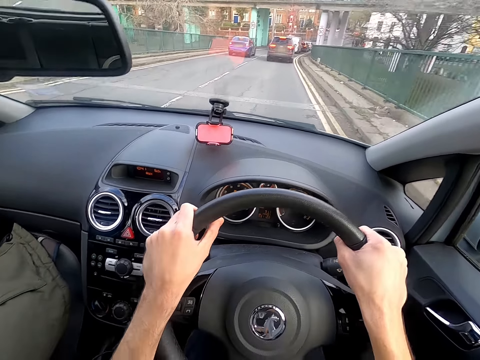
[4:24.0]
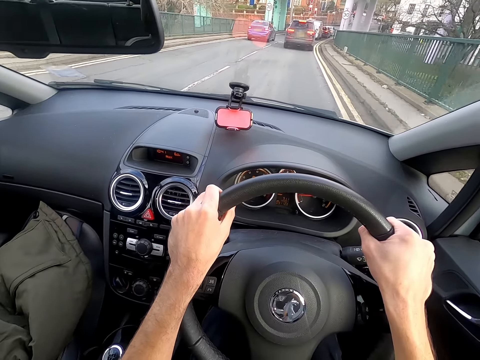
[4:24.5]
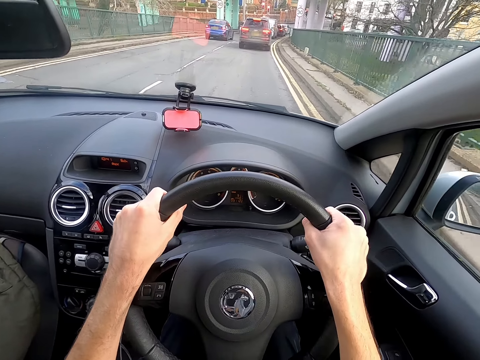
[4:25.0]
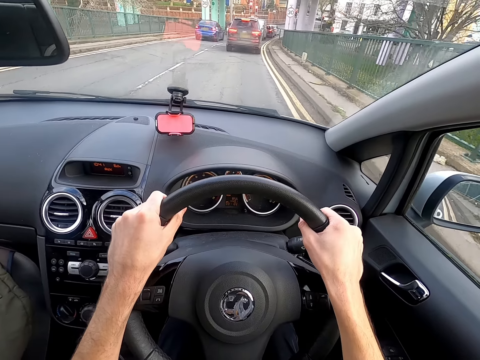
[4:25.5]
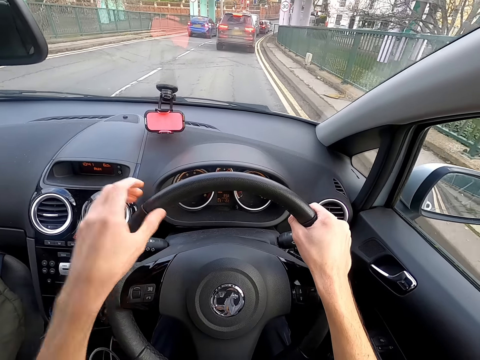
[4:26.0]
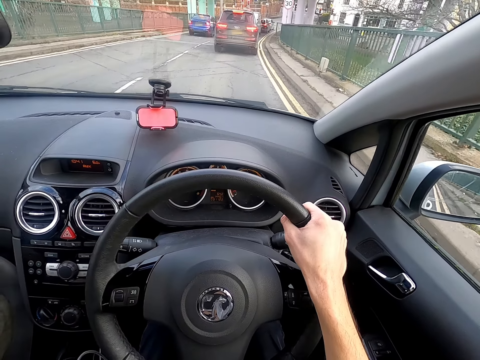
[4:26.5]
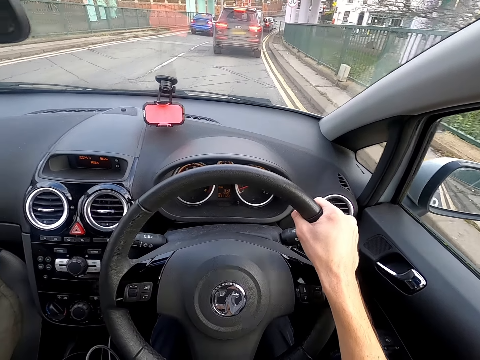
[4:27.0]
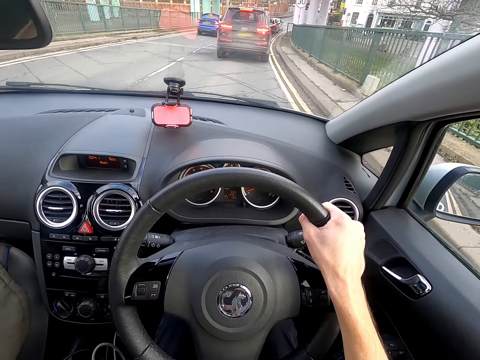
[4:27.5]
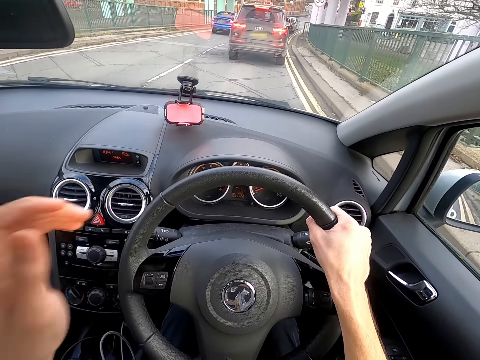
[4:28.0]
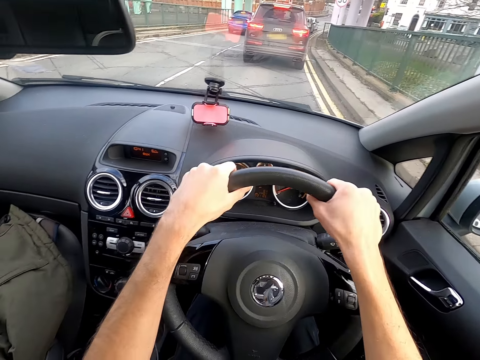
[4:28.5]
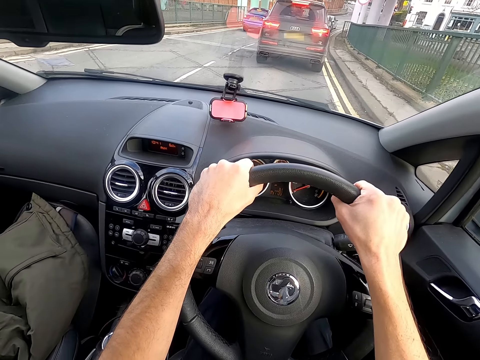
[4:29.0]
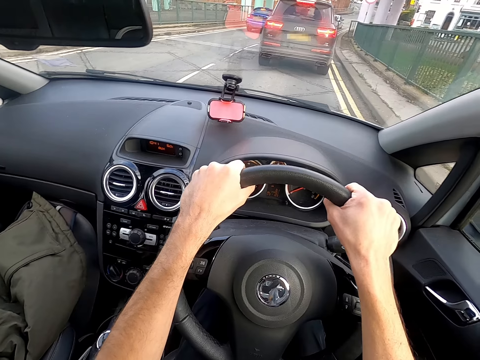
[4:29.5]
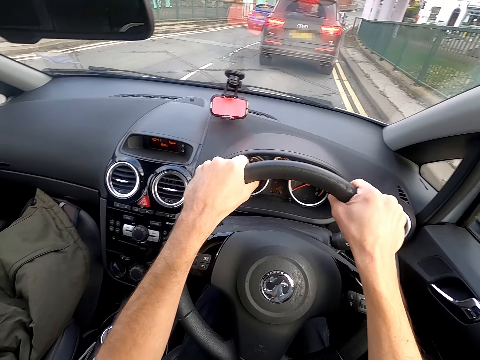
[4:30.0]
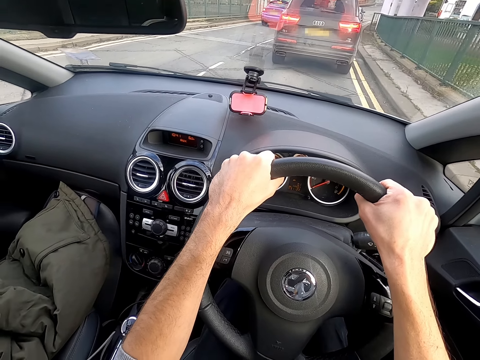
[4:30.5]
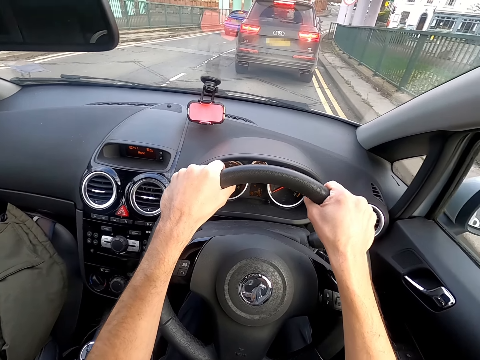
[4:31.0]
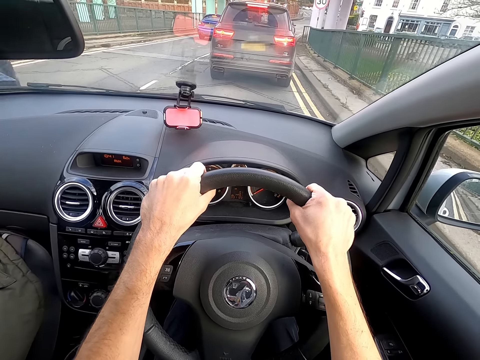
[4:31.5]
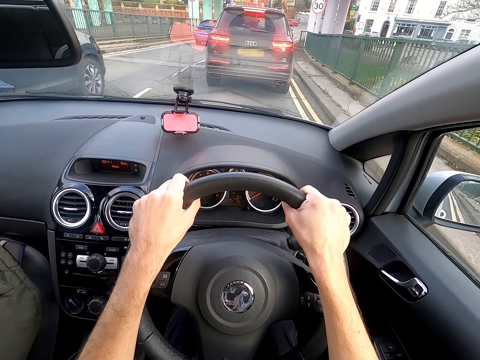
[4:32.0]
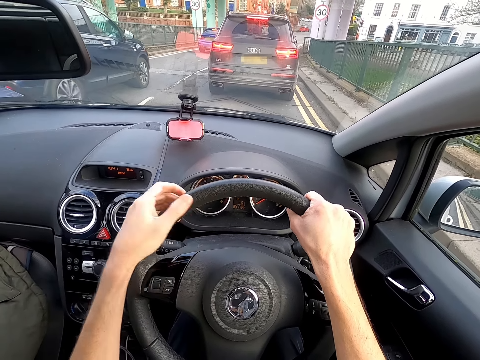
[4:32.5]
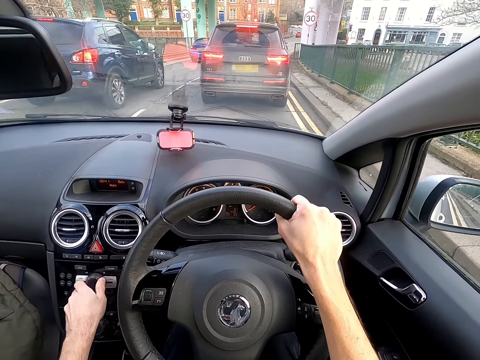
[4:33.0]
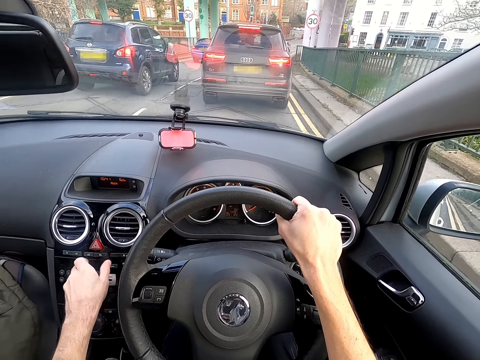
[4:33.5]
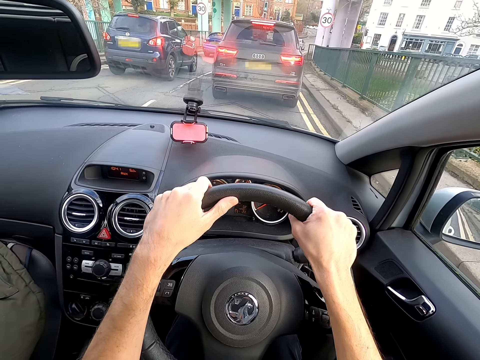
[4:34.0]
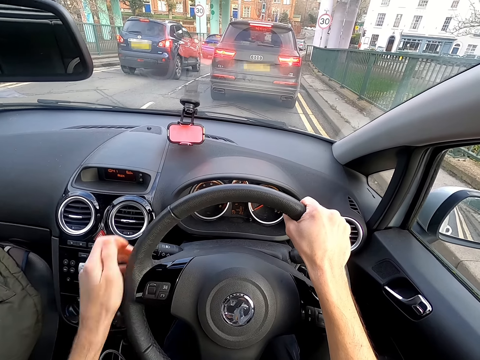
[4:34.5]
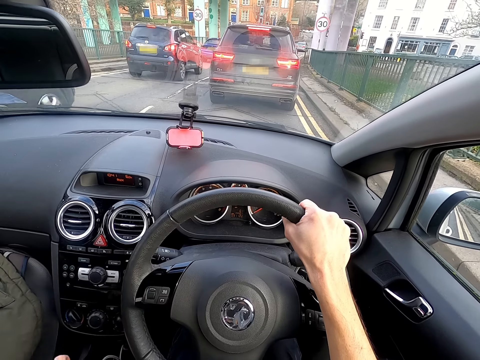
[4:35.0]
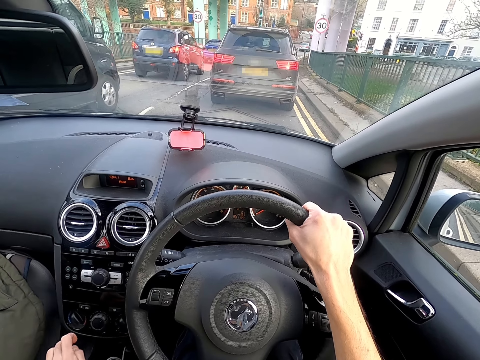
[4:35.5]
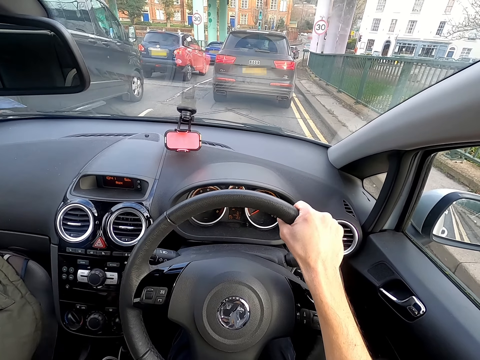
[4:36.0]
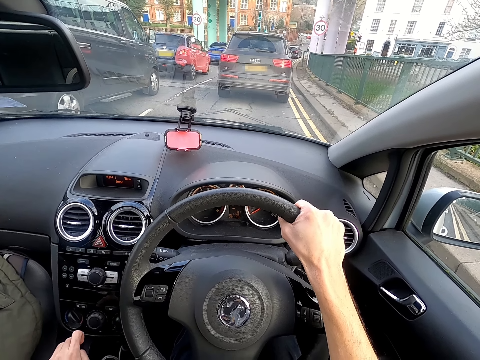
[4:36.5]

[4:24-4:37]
The camera wearer touches his face with his left hand. He drops his left hand from his face. He stops the car on a traffic jam. He operates a stereo system in the car with his left hand.

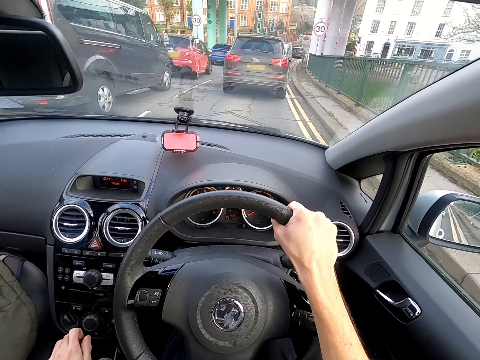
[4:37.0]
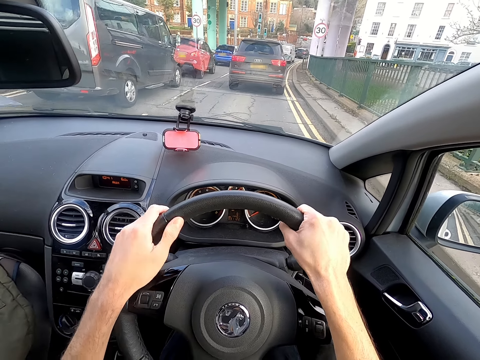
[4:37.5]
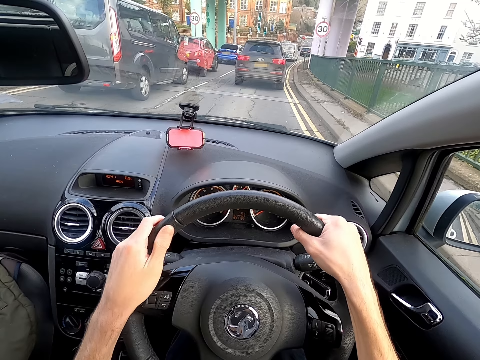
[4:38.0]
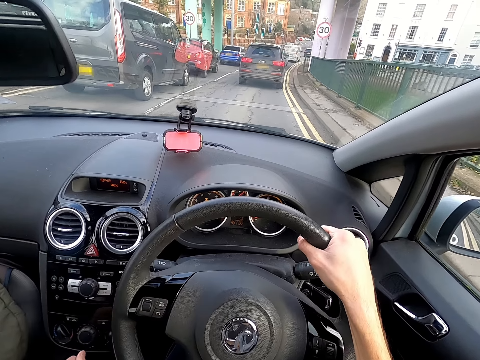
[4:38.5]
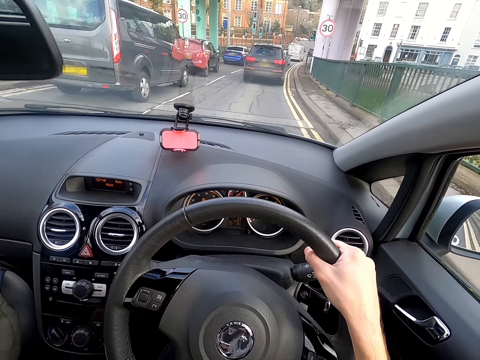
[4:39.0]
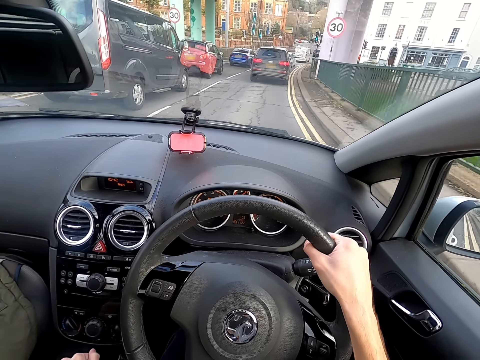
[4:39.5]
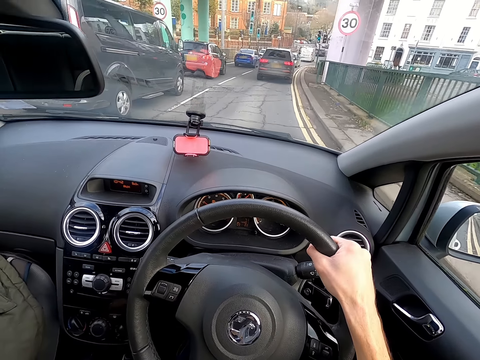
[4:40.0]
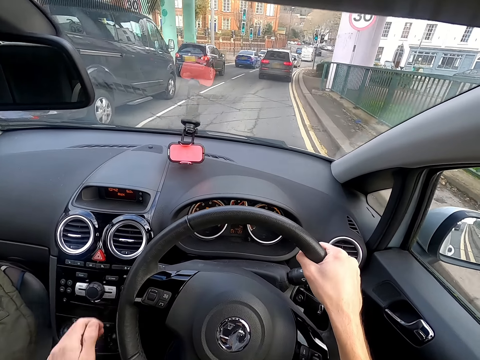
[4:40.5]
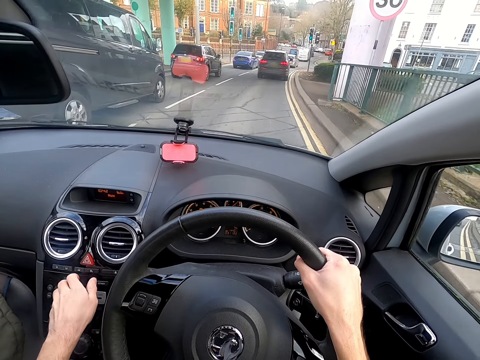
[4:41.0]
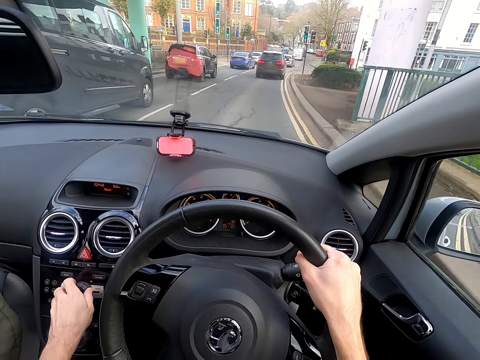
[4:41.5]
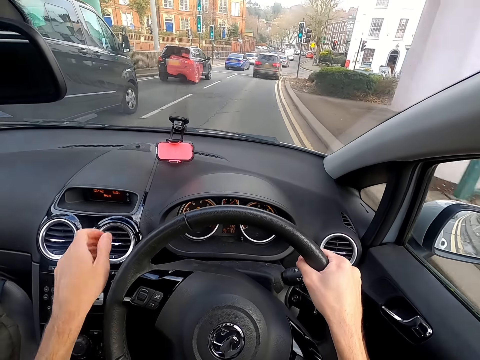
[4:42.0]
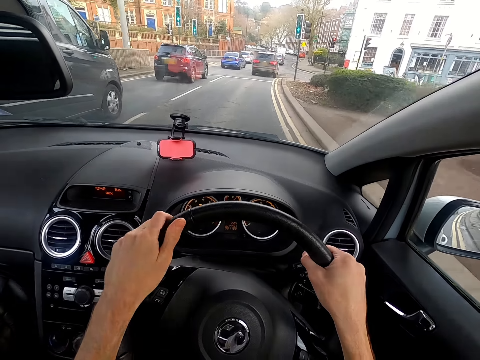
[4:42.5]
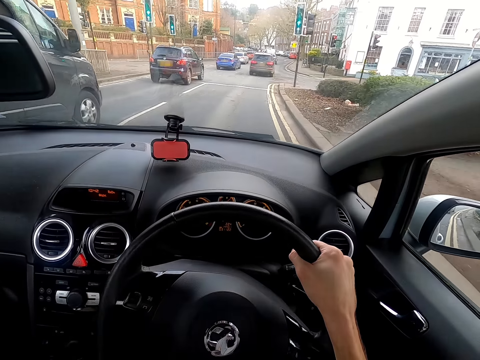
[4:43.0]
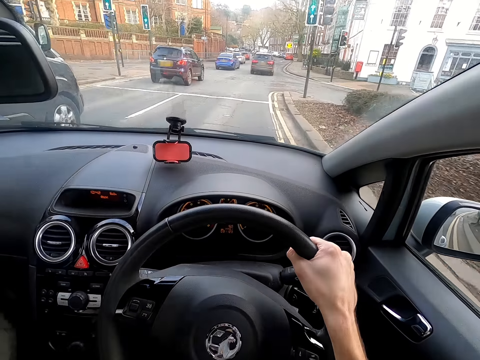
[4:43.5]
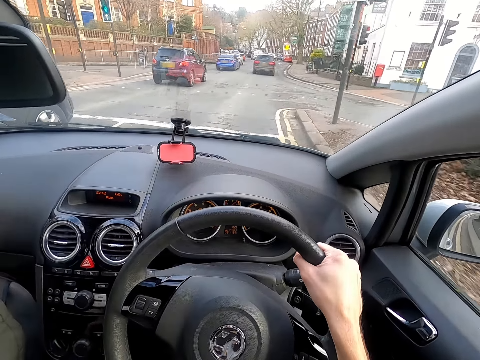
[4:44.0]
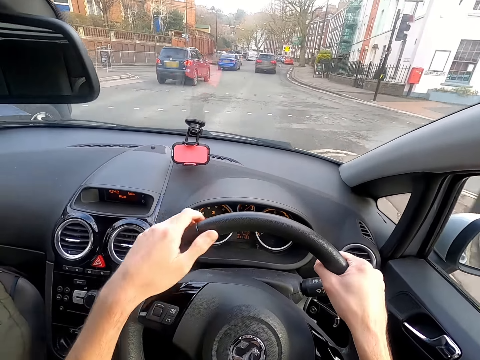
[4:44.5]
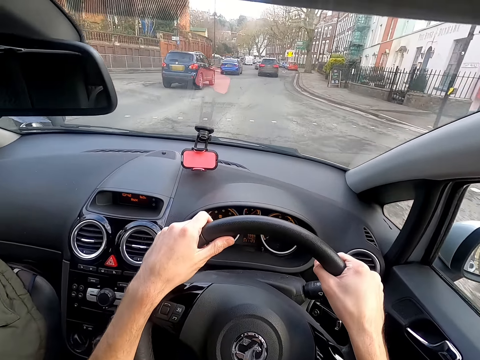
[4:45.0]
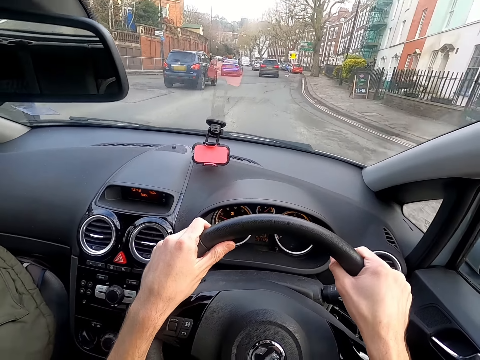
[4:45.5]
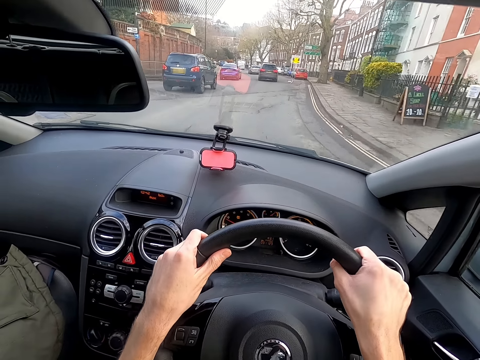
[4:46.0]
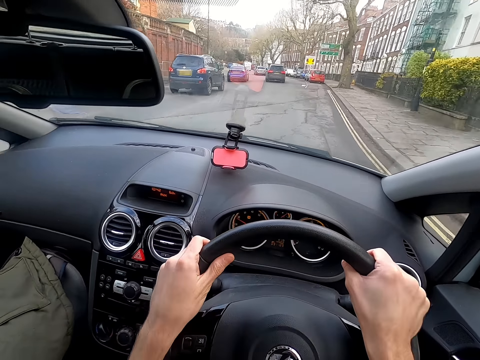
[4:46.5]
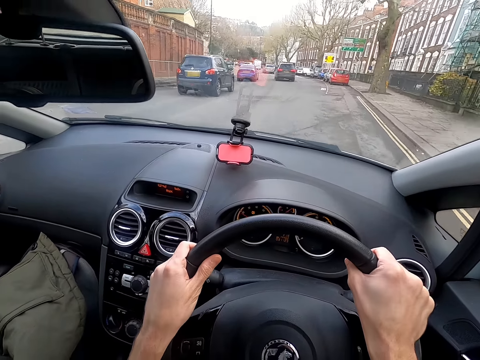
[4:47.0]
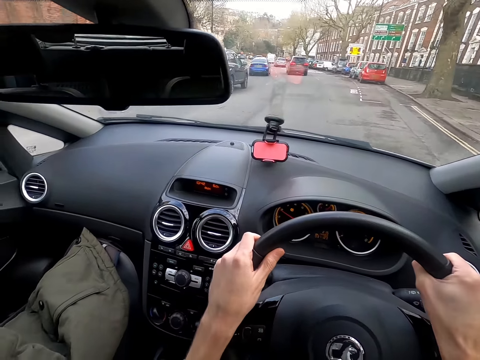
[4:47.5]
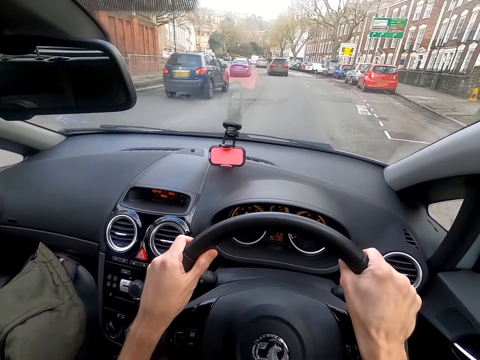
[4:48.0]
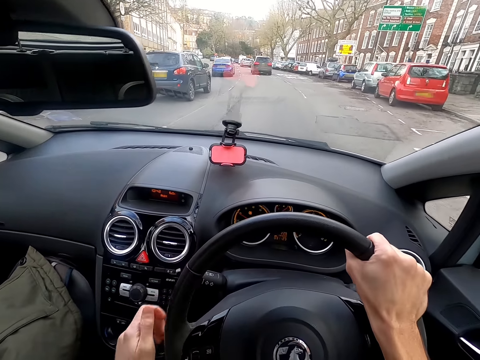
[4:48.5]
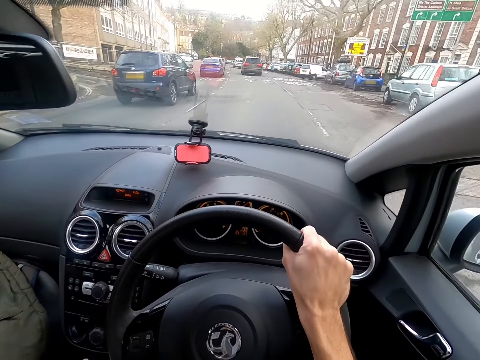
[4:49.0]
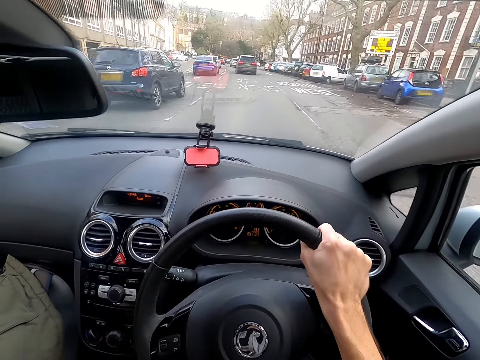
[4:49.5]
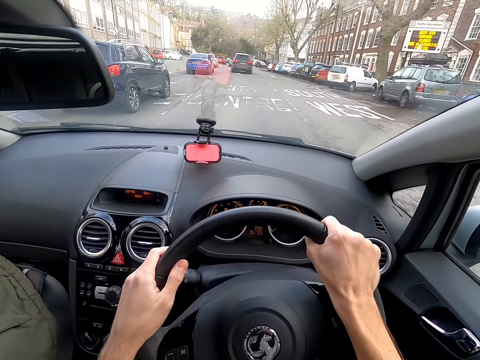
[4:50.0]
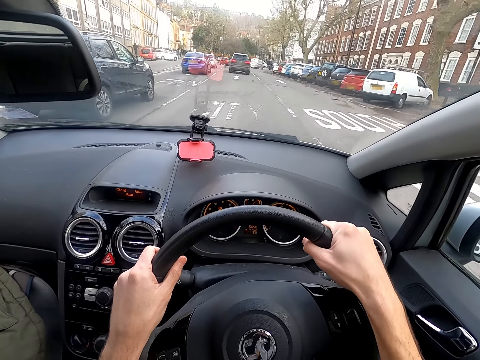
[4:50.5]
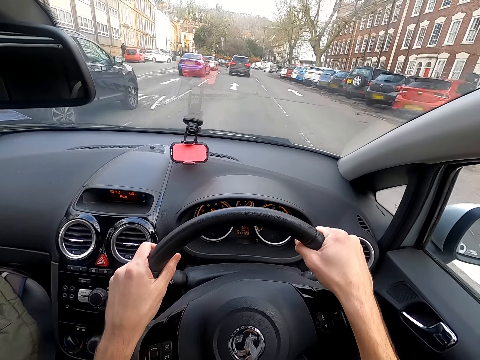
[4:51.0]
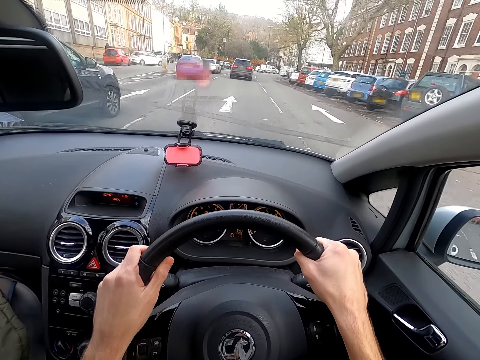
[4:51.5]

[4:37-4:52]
The camera wearer drives a car on the road. He switches on the radio. He drives the car on the road. He shifts the gear in the car with his left hand. He drives the car with the steering wheel in both hands.
